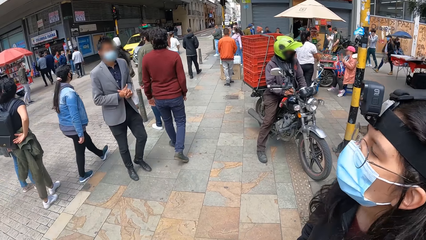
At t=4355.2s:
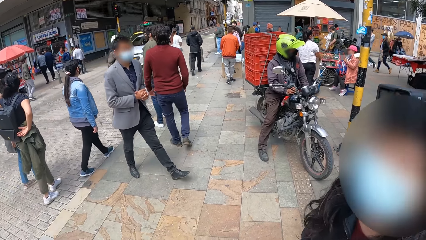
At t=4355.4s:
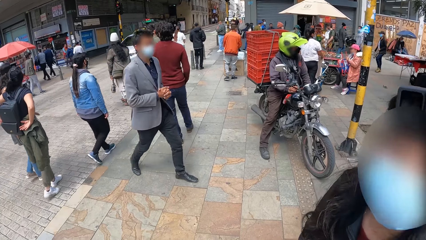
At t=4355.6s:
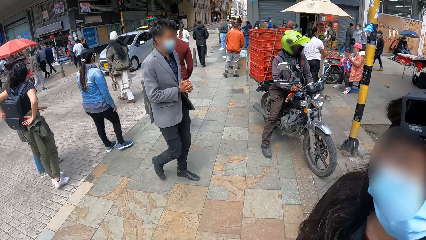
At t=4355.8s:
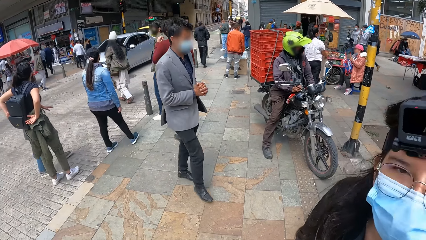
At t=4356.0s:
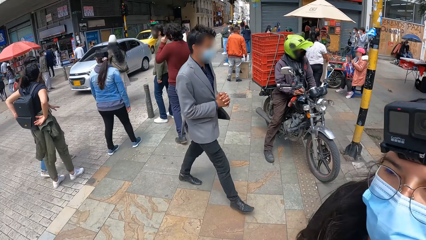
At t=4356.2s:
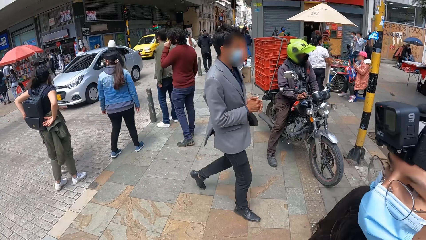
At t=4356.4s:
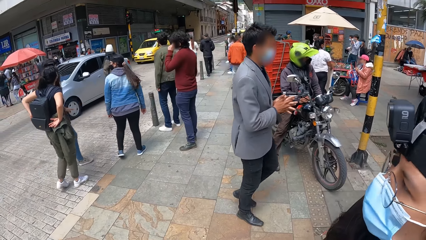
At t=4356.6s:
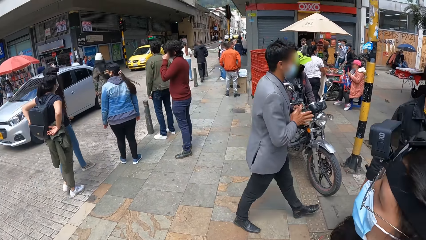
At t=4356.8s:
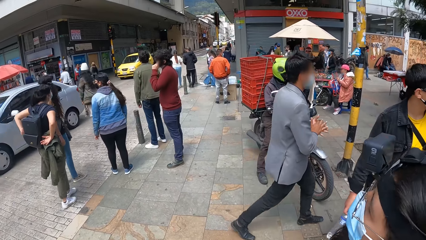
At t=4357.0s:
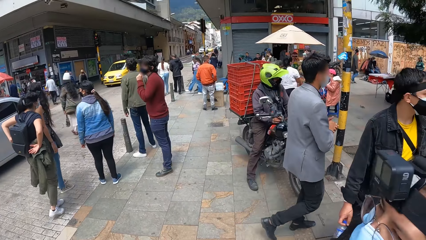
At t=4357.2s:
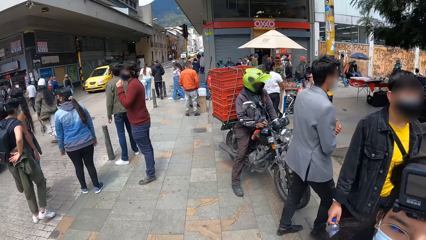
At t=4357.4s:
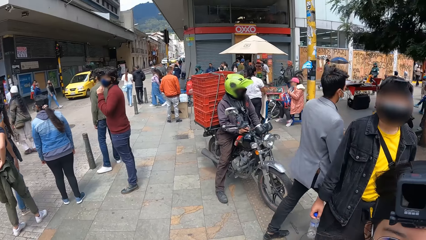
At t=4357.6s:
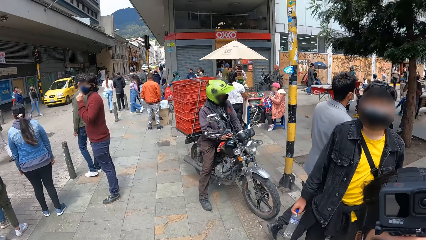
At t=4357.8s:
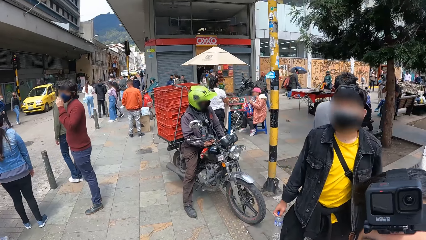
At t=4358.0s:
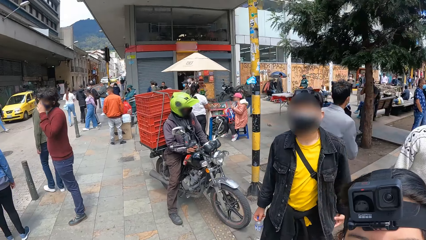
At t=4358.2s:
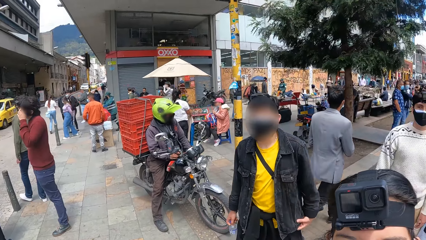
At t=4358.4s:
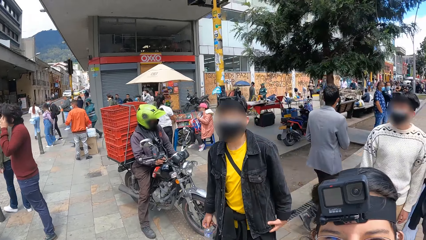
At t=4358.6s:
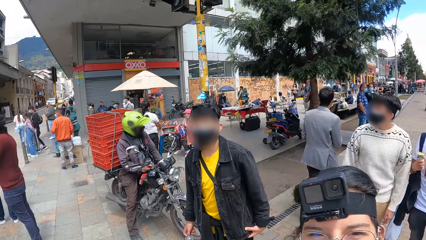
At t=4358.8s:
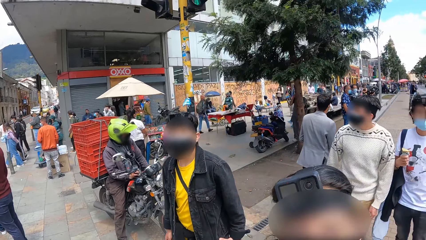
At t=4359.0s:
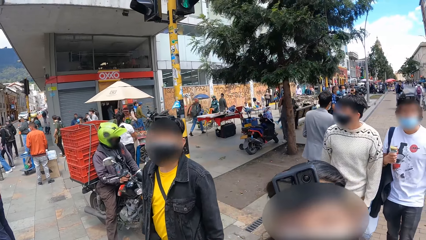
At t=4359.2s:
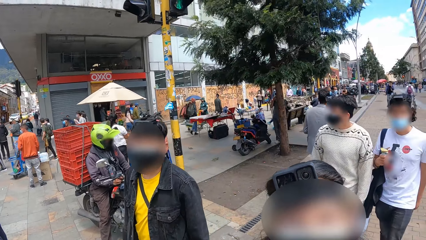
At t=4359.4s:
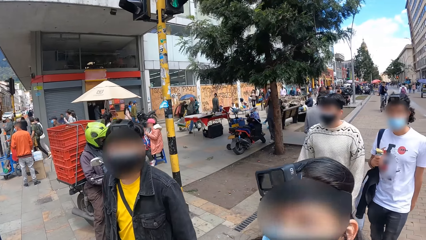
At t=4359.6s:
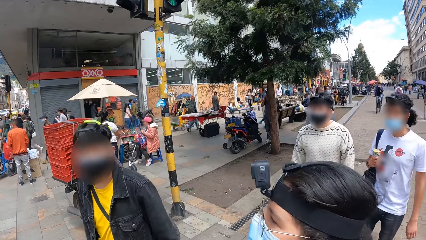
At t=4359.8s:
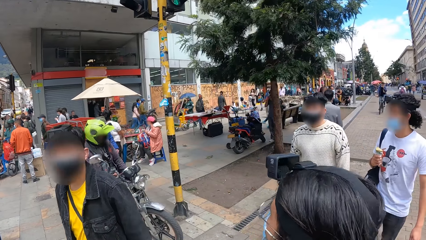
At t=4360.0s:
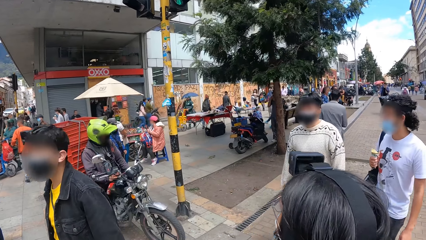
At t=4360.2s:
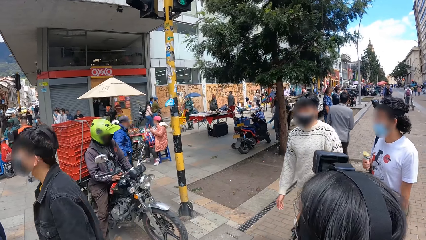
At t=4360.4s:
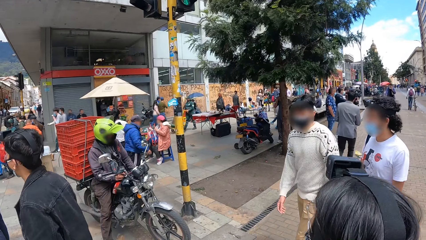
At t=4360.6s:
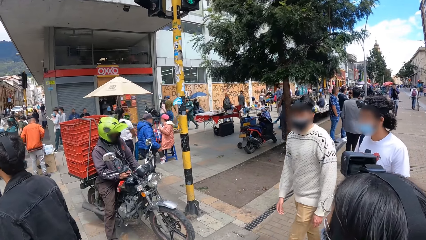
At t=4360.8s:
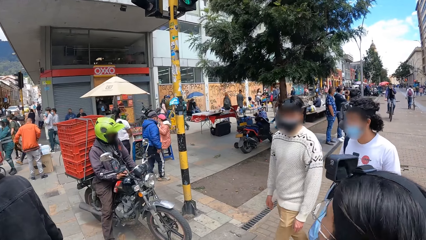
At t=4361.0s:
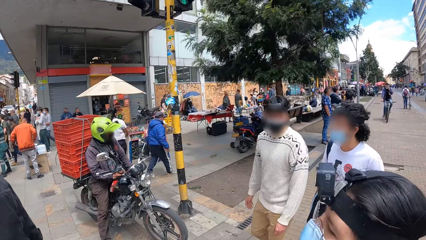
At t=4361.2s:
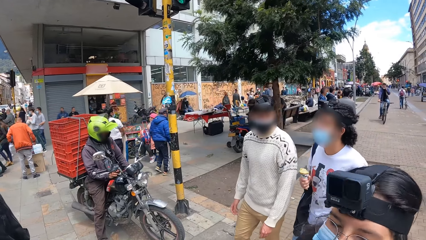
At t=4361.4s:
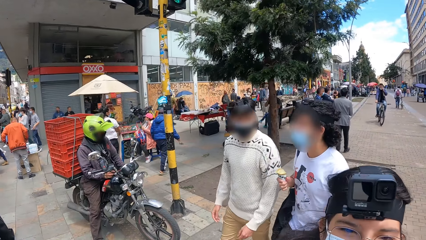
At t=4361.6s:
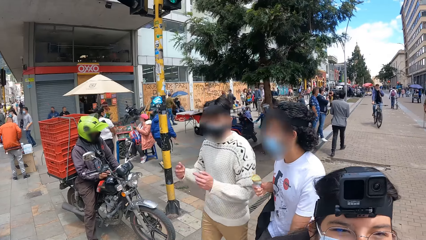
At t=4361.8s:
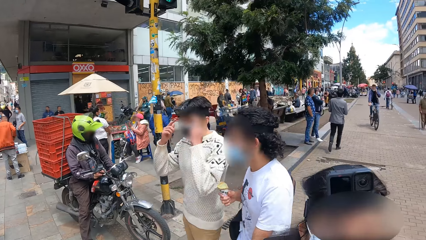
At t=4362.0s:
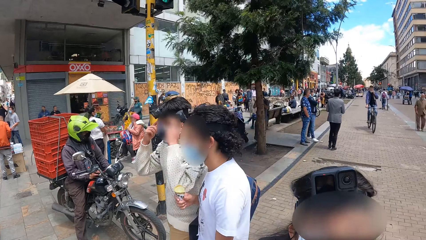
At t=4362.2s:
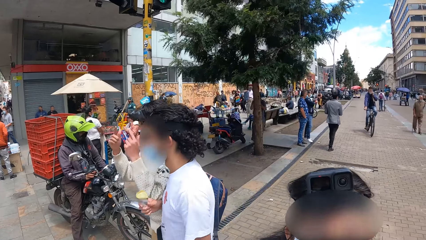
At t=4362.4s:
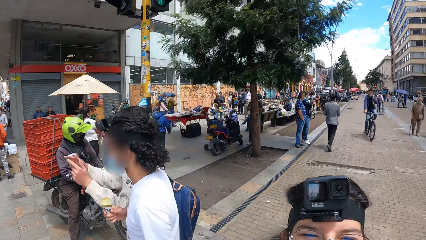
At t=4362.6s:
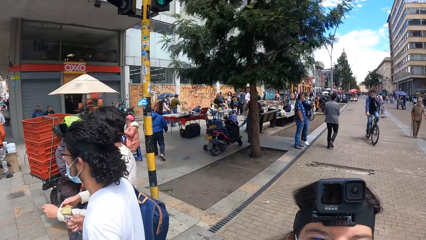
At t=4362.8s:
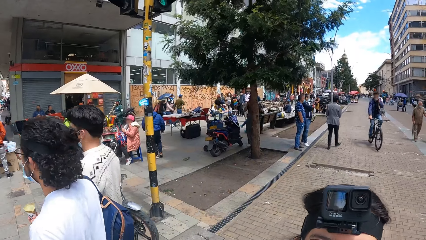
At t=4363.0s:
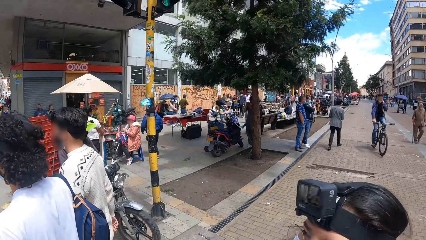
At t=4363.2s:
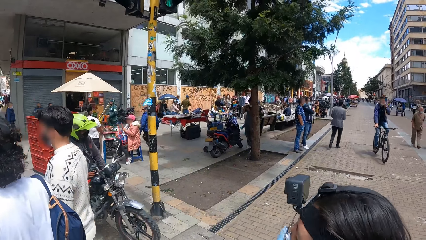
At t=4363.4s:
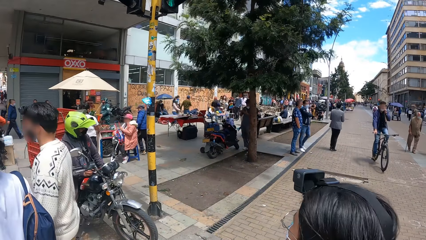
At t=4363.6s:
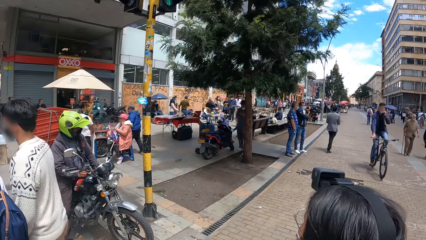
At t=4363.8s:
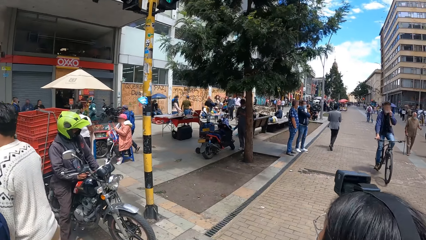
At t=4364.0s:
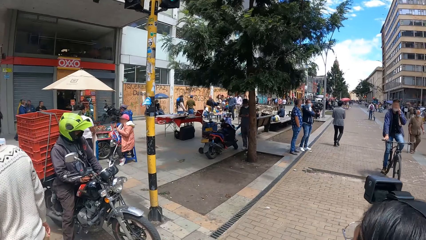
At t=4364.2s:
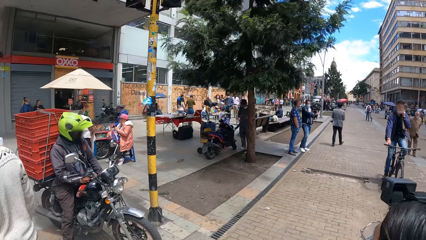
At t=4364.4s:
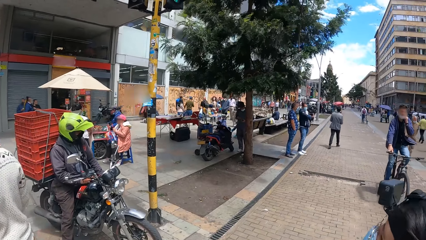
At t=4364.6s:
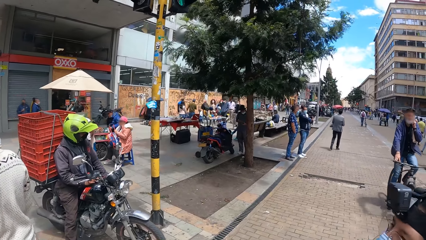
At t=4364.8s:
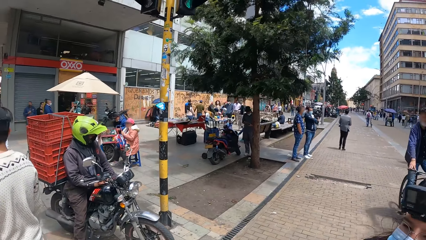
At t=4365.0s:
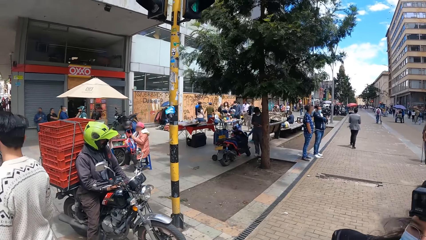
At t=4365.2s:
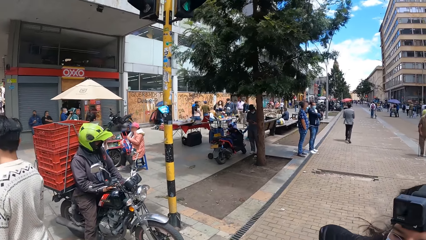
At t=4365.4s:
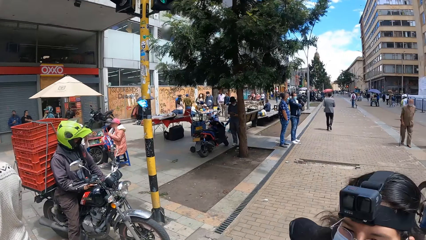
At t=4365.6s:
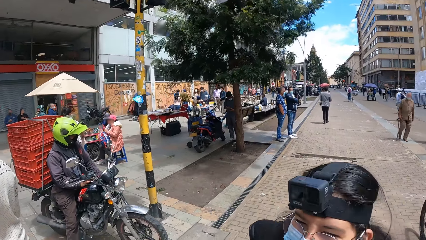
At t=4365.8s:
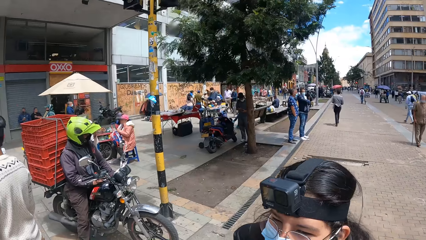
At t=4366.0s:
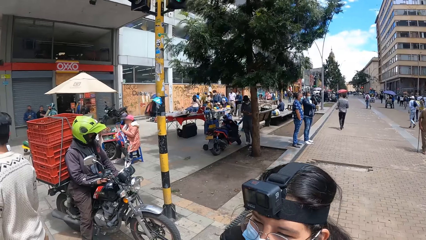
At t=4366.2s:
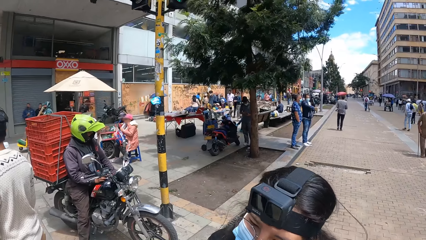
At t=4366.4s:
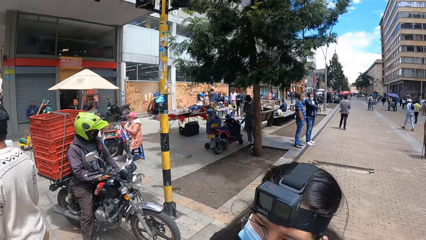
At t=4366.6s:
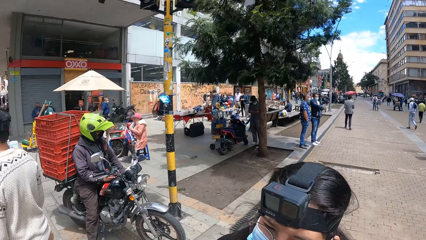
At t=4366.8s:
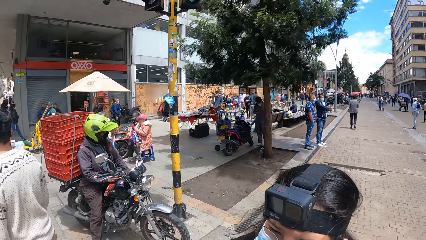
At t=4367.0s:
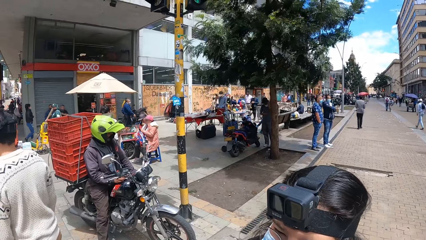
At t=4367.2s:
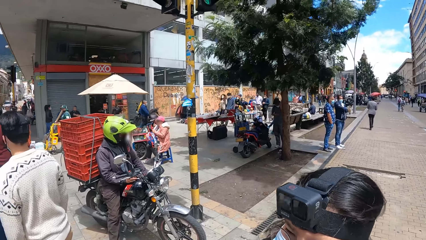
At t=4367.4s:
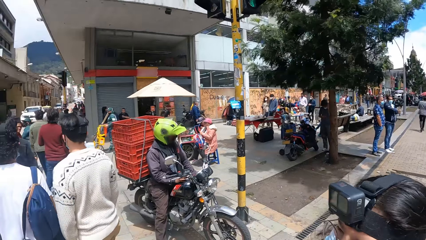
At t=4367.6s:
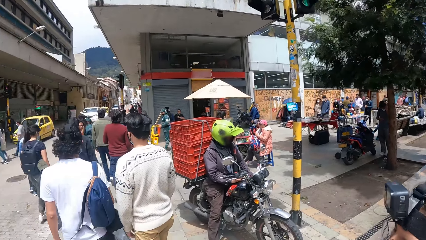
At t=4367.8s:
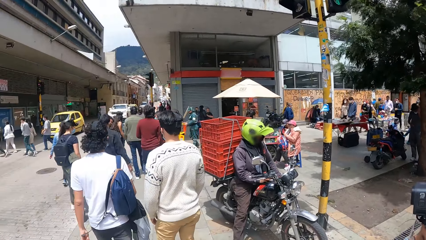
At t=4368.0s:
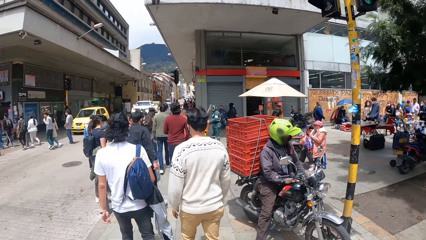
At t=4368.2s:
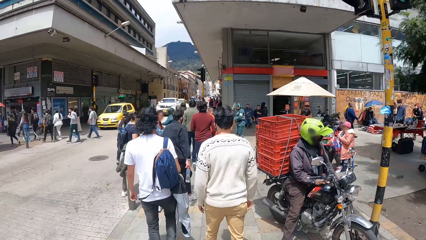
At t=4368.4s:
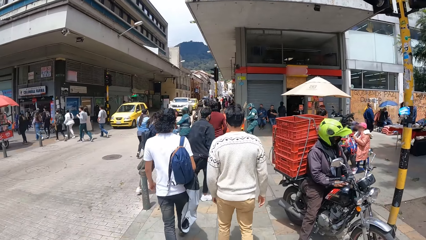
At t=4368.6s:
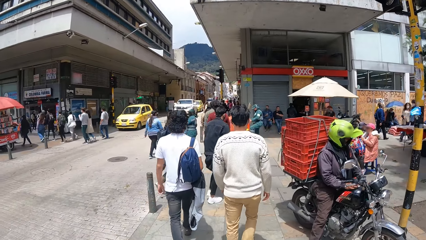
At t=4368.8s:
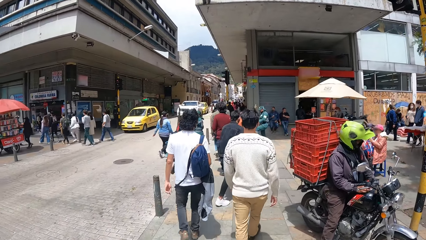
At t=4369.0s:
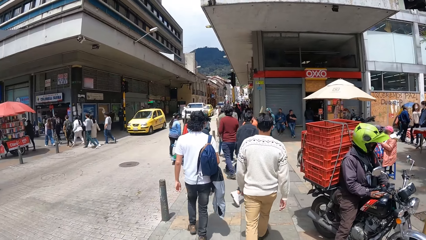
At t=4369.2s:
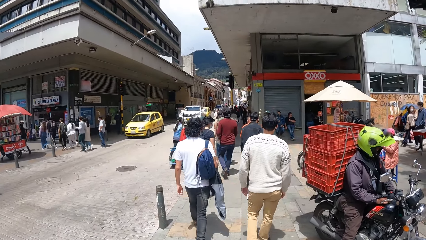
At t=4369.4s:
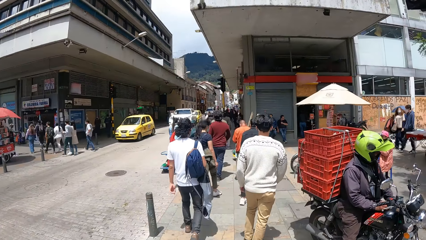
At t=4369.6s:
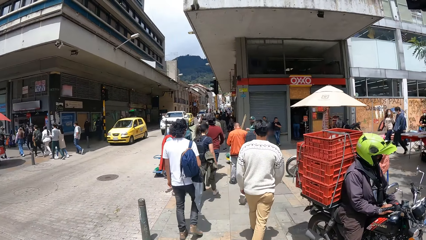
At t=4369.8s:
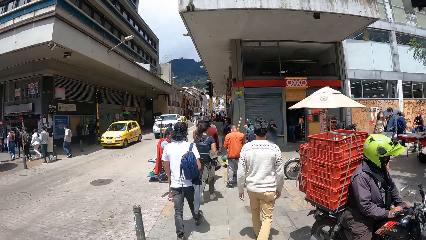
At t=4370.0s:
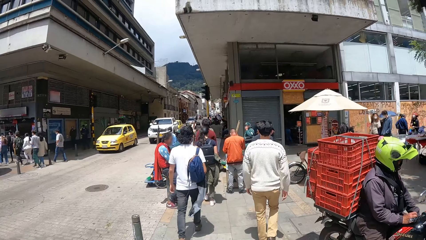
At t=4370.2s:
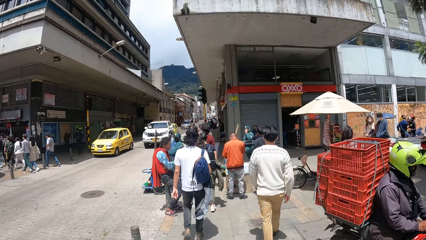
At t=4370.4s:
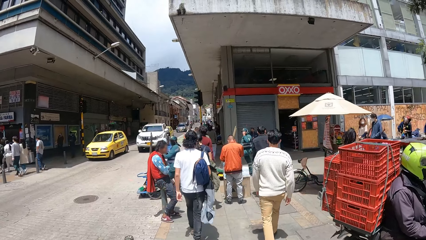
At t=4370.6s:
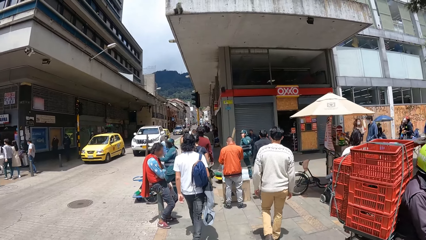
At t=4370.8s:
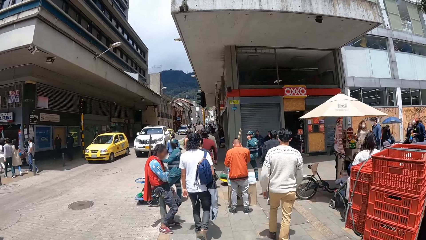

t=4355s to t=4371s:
The camera wearer stands. They look around the streets. They walk along the pavement.
